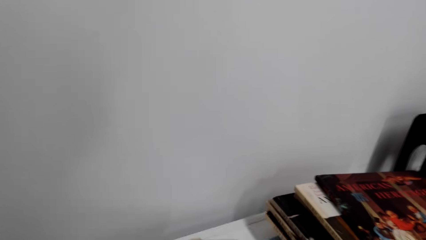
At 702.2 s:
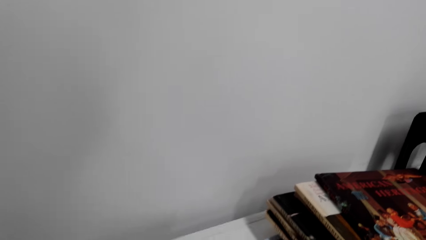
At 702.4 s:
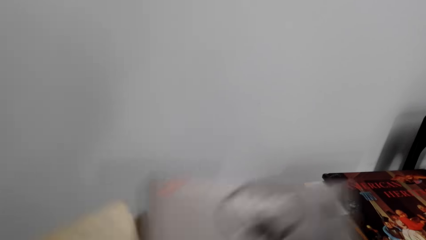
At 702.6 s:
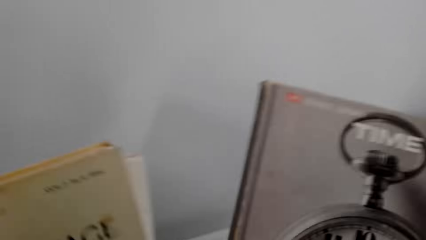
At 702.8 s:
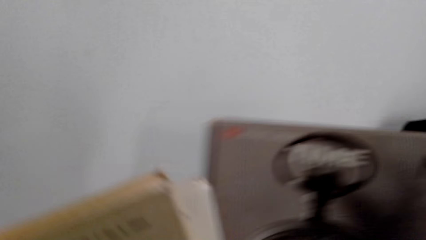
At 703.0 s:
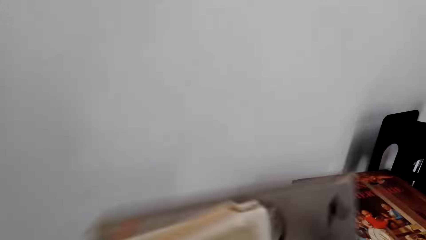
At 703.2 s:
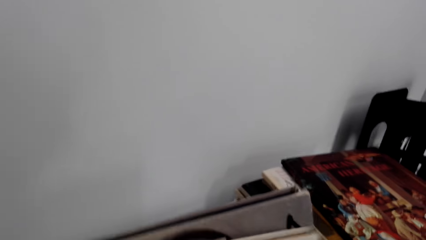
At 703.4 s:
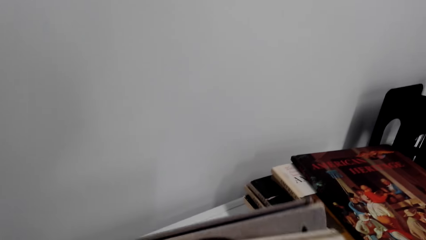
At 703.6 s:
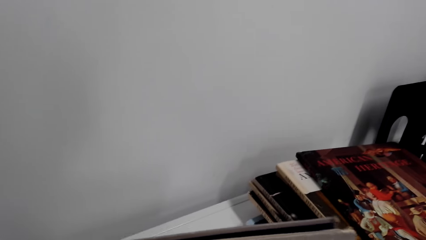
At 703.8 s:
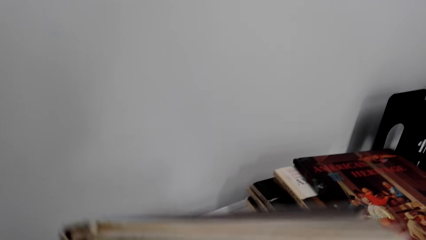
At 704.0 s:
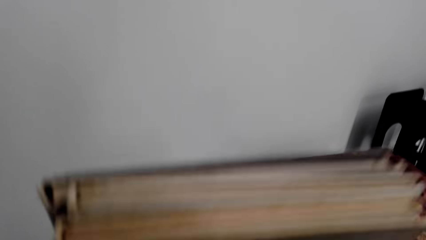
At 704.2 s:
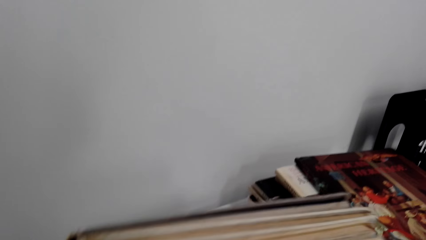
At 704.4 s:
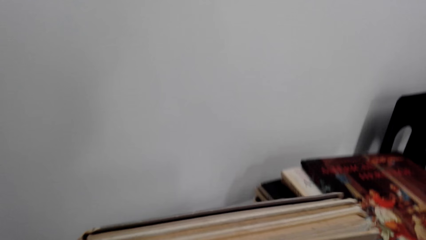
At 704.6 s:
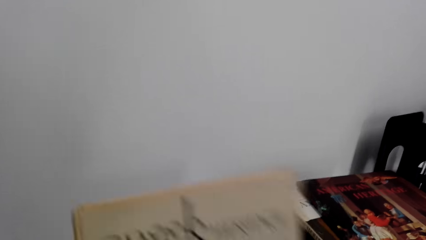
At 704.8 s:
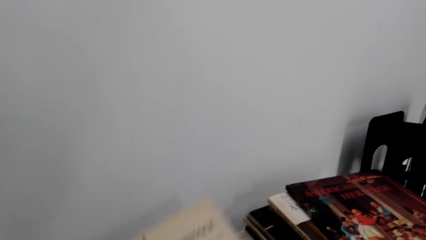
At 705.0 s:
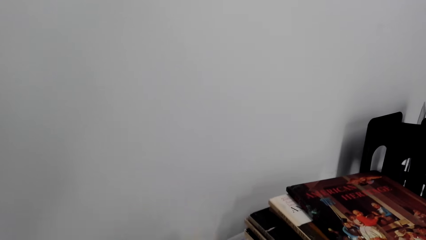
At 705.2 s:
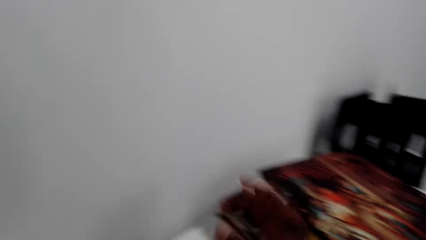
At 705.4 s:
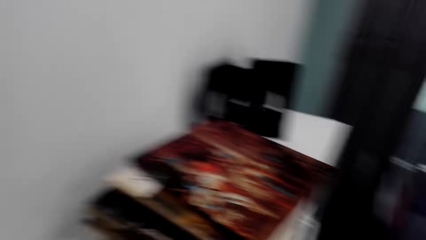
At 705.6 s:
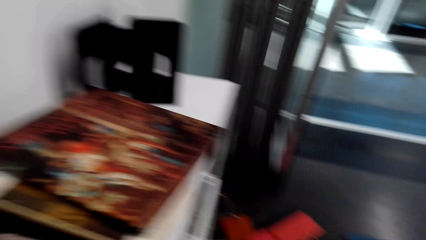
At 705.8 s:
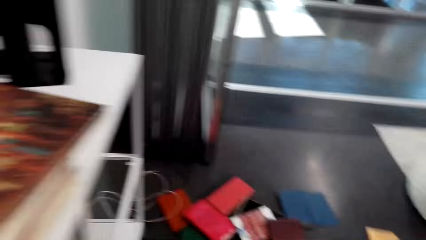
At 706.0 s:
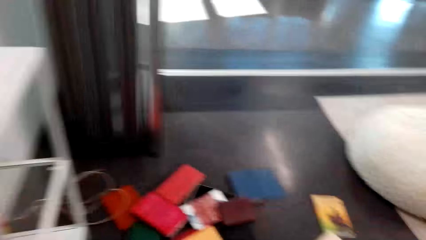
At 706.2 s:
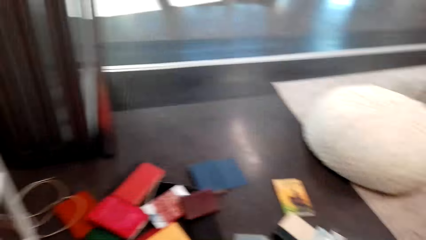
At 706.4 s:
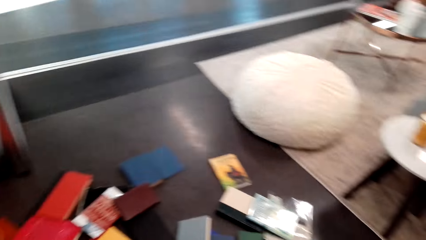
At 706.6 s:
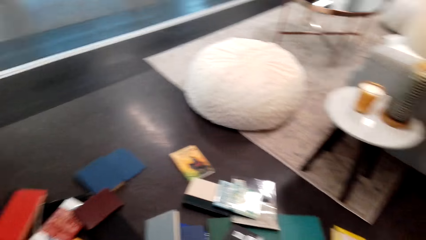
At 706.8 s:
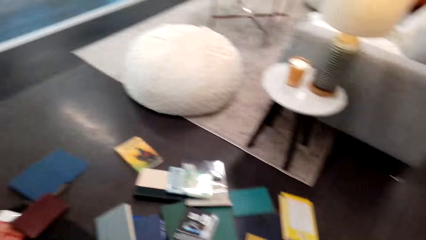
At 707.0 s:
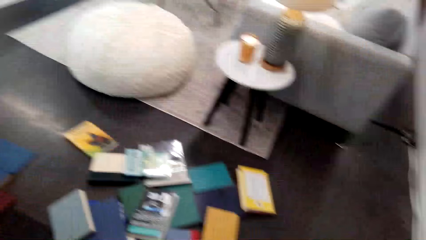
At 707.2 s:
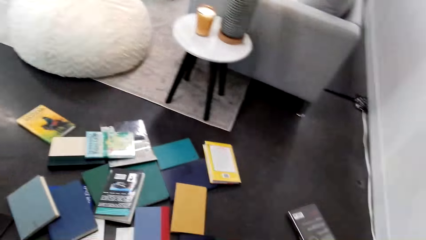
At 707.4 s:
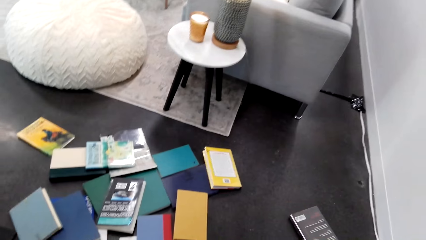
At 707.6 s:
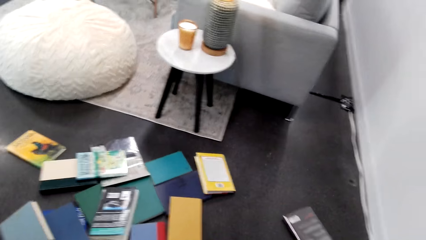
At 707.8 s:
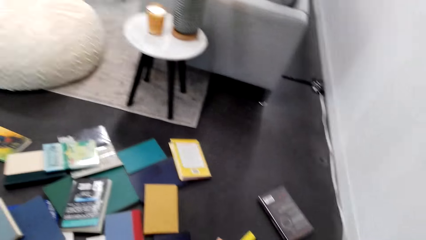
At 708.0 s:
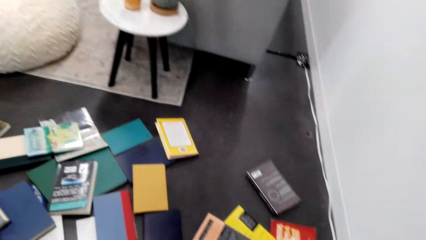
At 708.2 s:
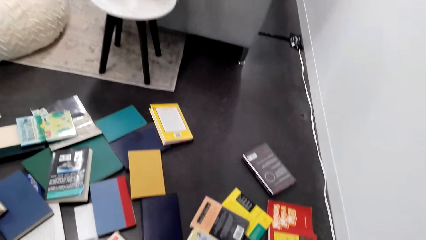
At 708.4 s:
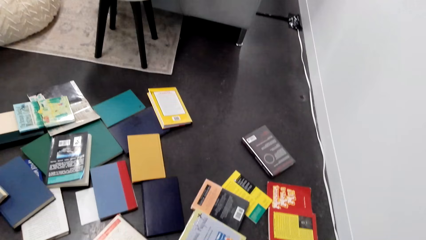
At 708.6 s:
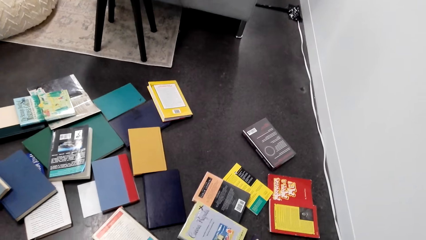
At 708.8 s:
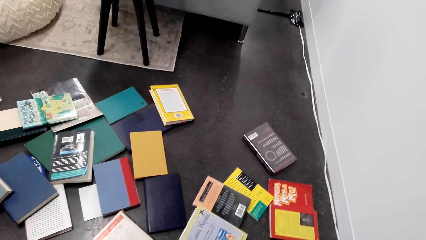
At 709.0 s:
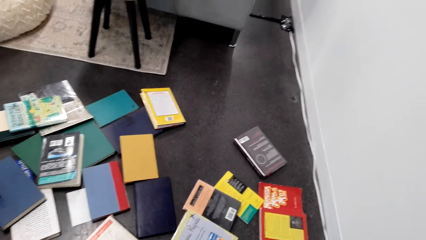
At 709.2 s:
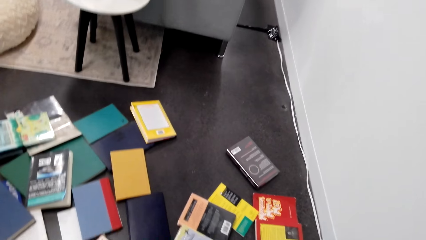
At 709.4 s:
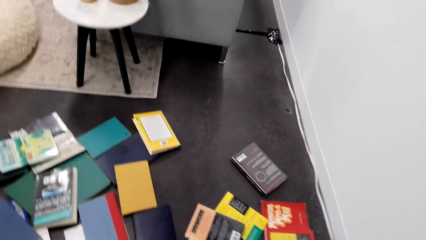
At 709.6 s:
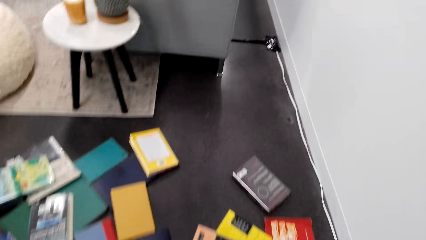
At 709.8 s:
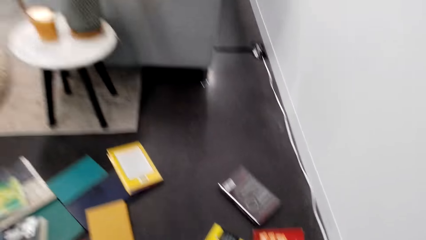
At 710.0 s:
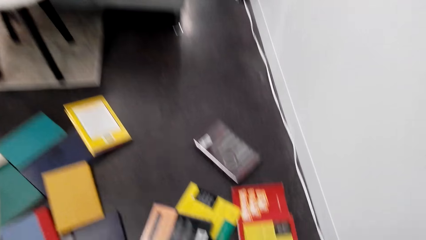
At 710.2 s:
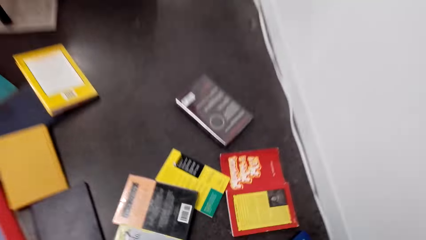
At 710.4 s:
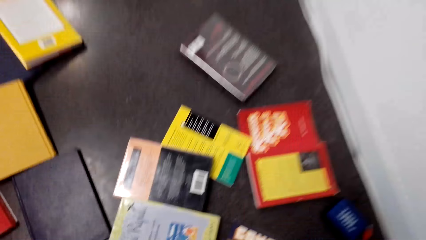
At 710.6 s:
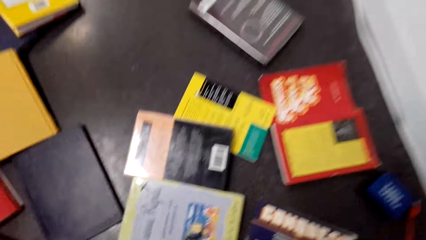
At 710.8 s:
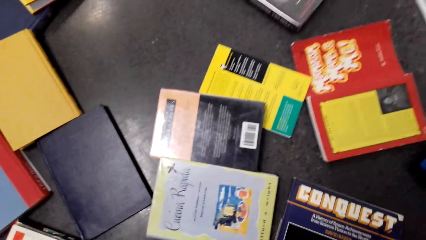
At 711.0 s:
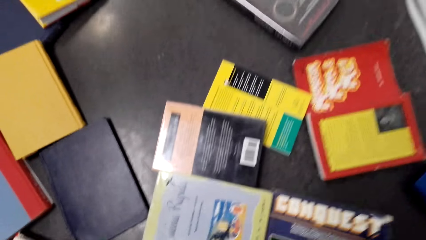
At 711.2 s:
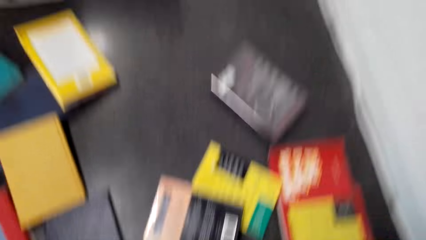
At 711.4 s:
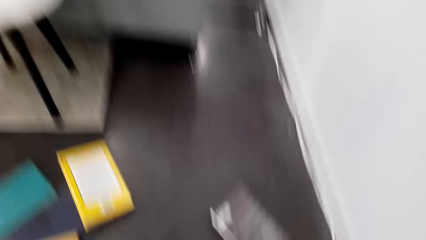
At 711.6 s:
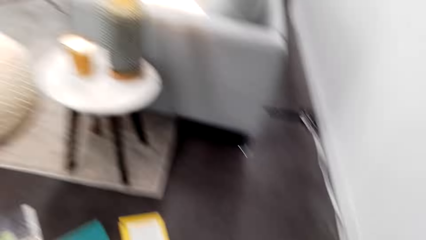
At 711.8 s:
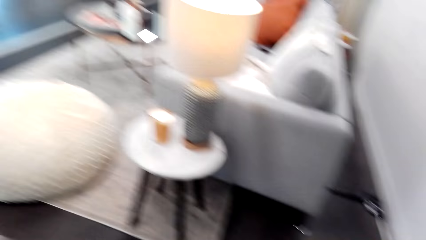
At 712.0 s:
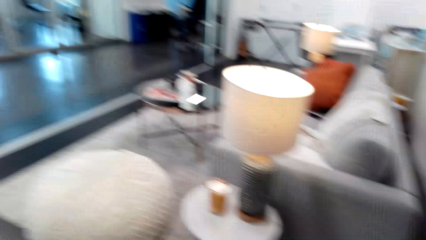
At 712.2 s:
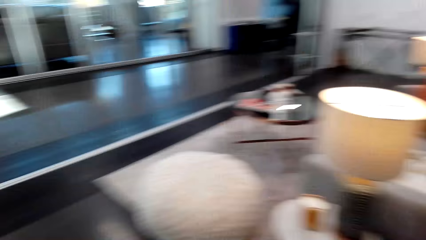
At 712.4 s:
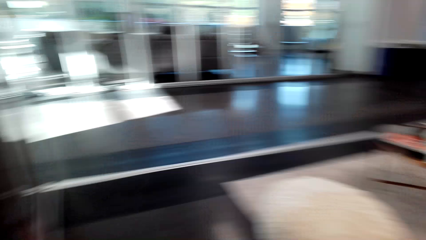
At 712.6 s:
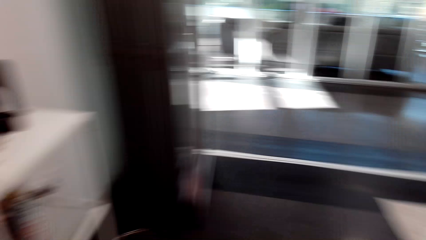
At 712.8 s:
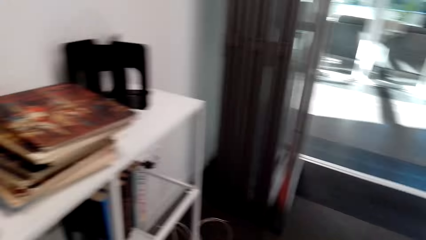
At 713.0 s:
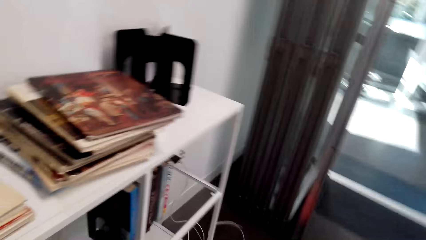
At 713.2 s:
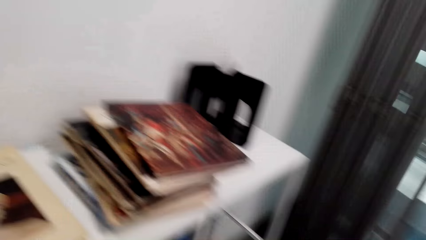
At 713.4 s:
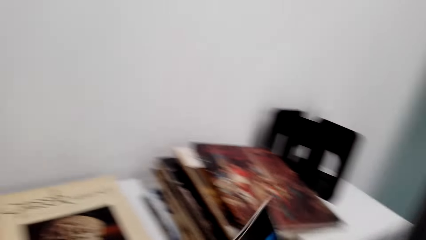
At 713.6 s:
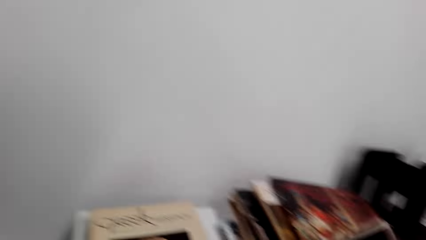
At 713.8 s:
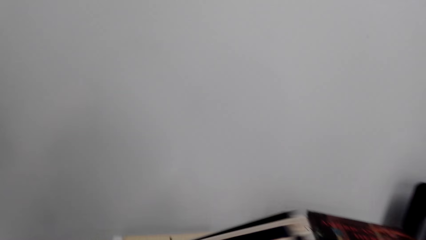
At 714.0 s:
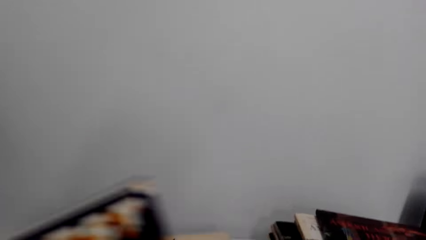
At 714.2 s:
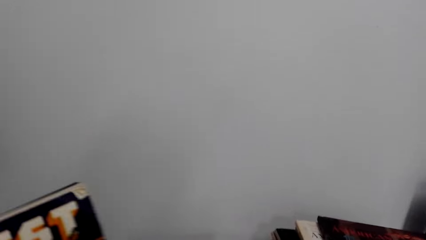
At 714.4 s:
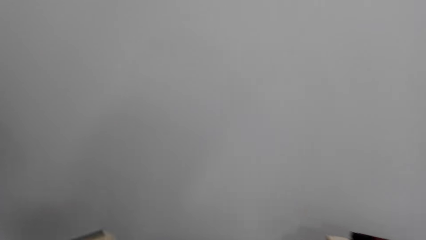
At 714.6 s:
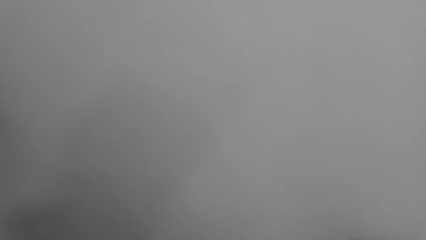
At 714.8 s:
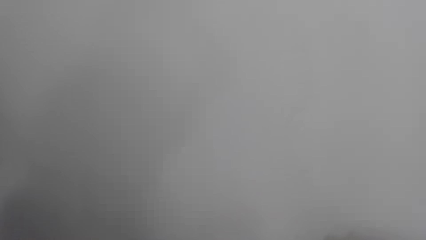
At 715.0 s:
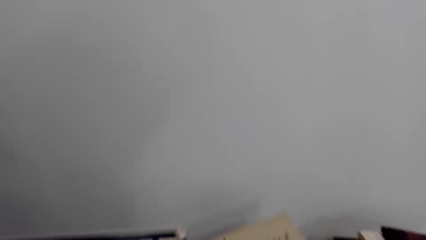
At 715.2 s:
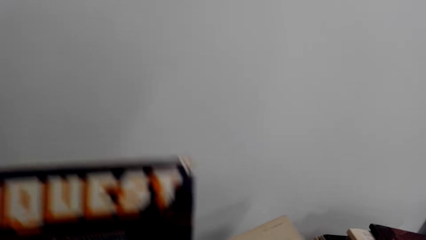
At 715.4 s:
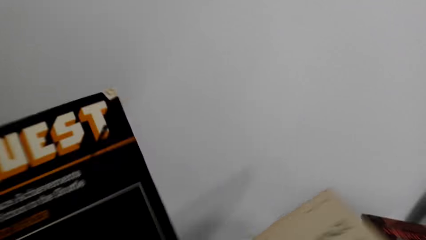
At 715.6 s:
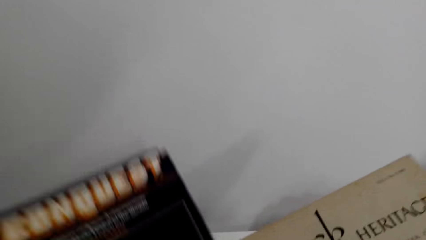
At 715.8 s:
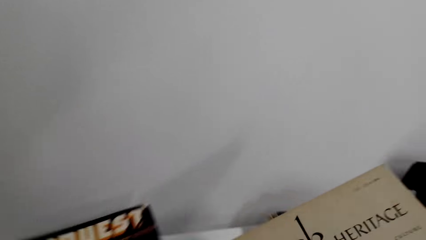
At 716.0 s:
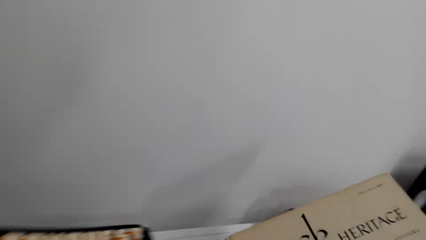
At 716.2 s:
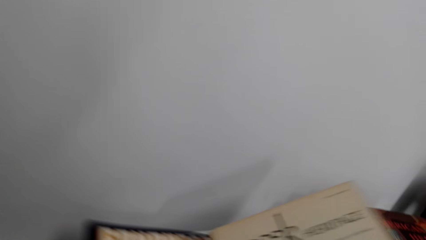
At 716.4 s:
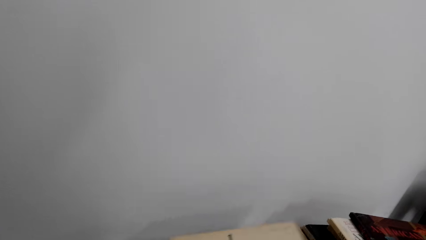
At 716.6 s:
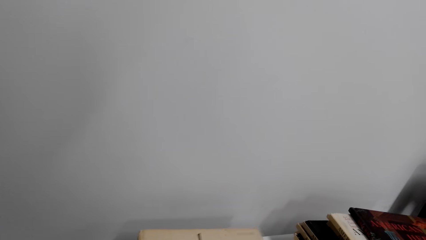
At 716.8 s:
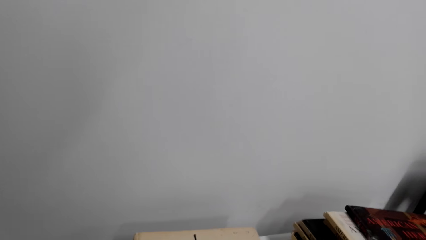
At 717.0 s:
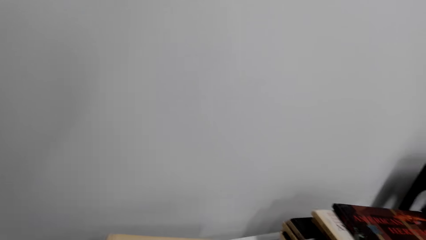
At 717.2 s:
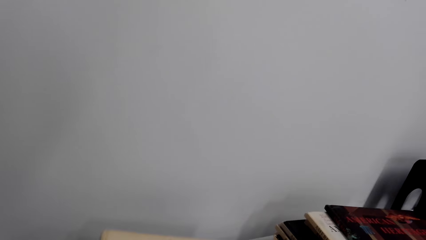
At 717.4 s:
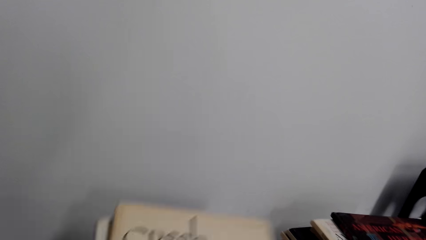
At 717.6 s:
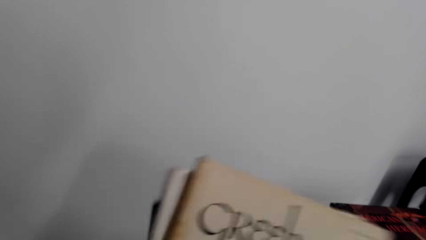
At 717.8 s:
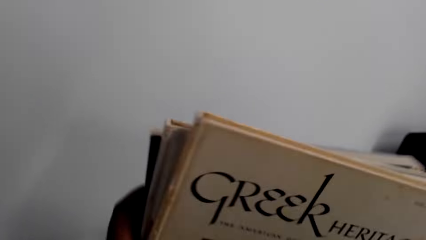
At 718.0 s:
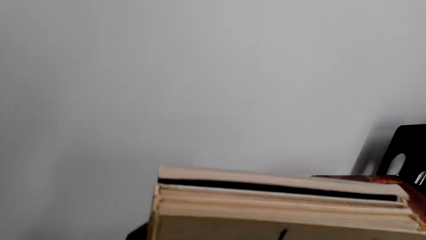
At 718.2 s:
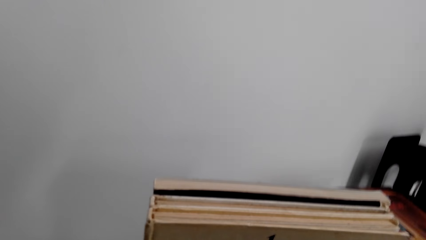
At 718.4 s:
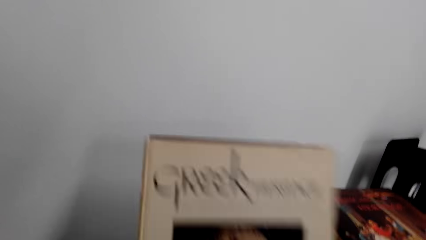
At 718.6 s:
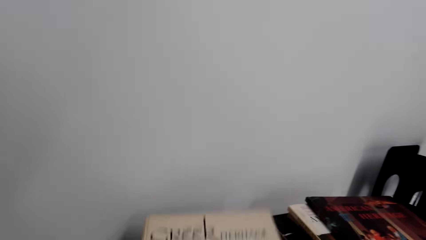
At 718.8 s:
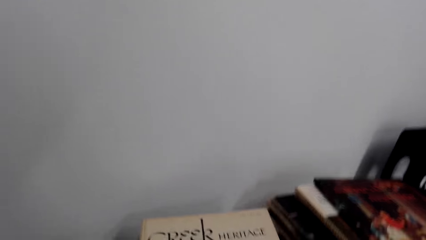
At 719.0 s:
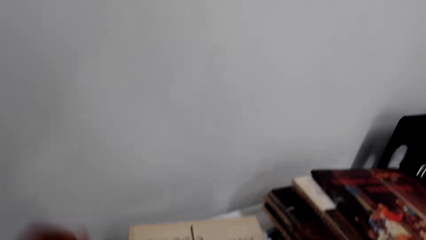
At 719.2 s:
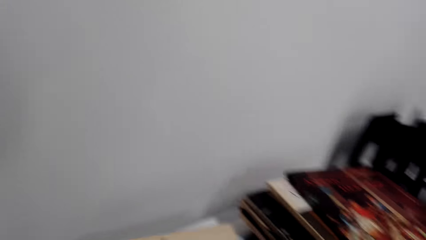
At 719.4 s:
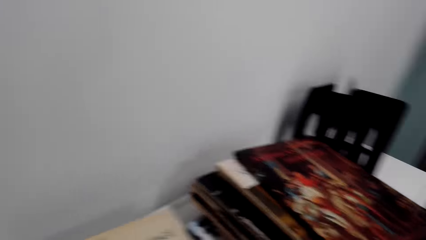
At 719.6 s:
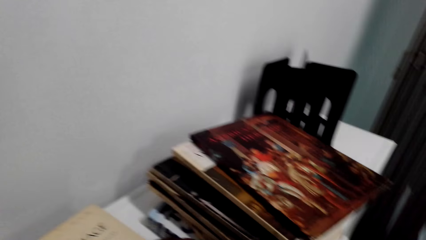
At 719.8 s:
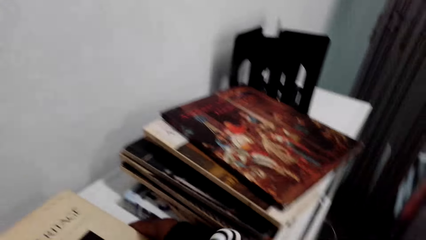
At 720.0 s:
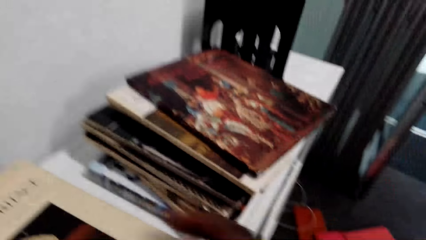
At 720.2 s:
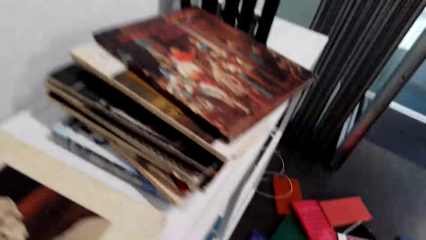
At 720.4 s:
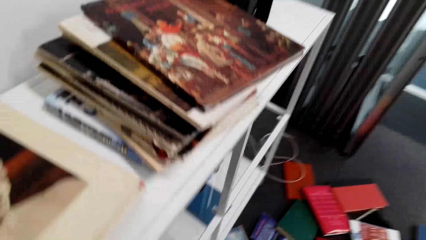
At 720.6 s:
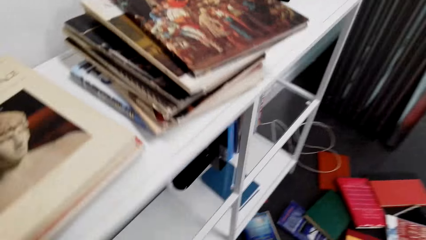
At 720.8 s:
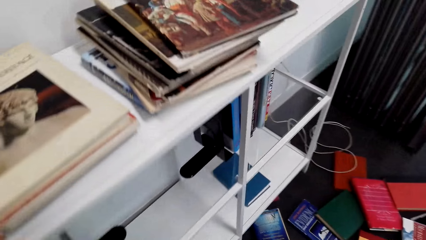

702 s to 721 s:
The camera wearer picks up books. They look around the floor. They pick up a book on the floor. They turn towards the bookcase. They adjust a book. They adjust books on the bookcase. They put a book on a shelf. They pick up books and put the books on the shelf.
